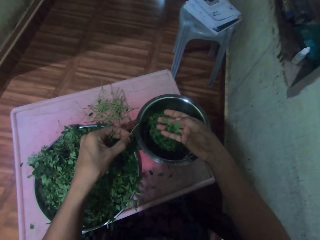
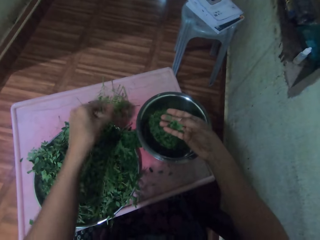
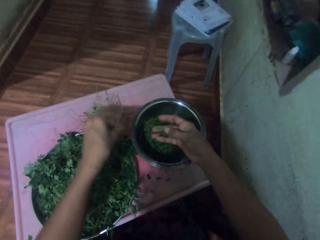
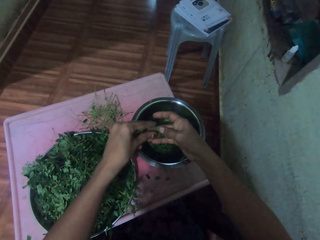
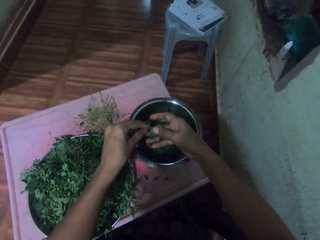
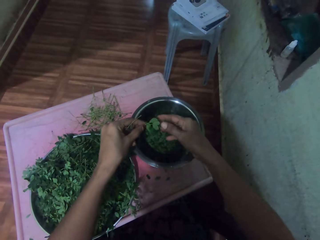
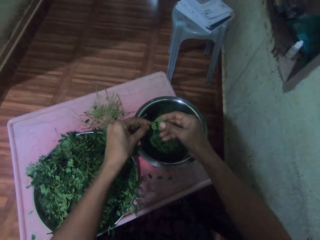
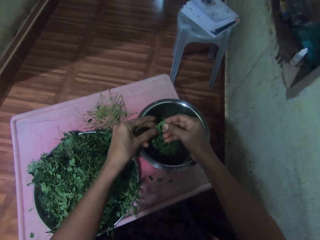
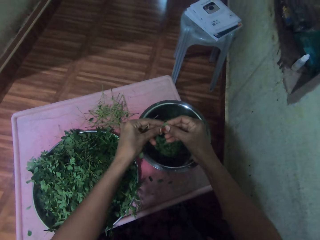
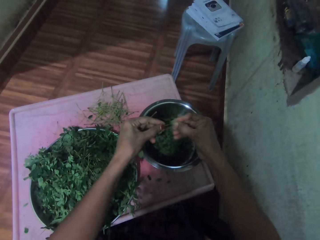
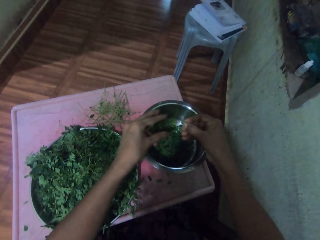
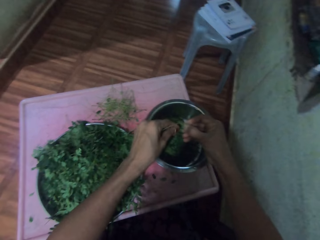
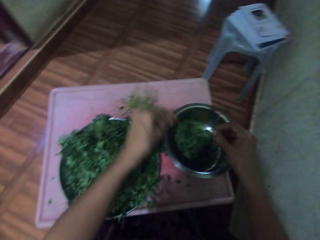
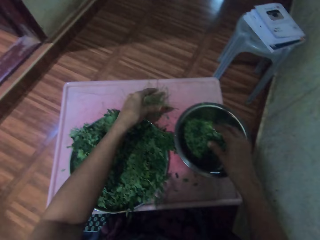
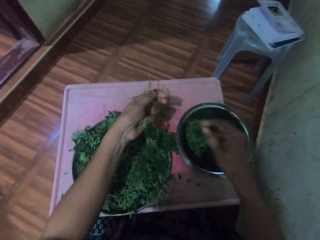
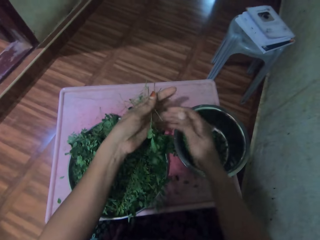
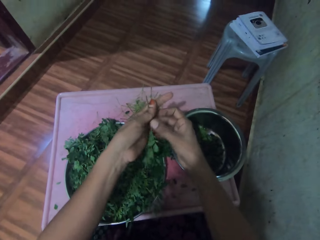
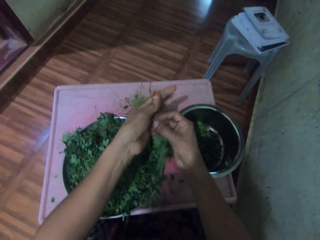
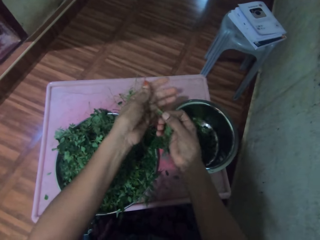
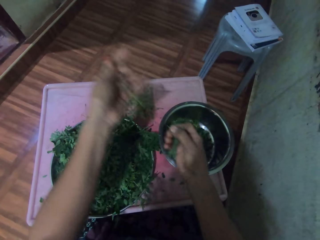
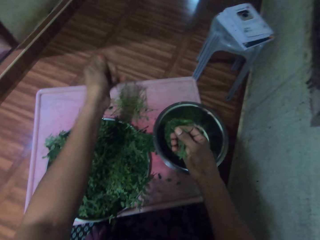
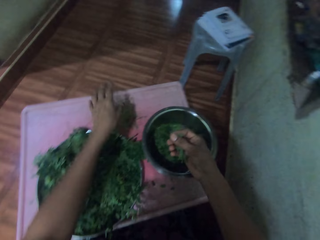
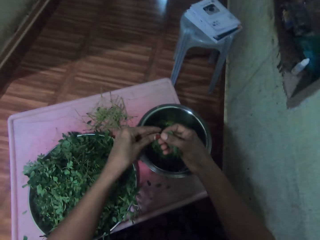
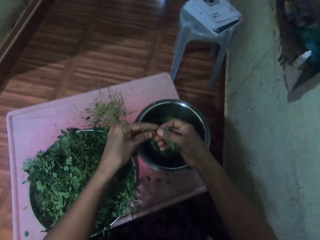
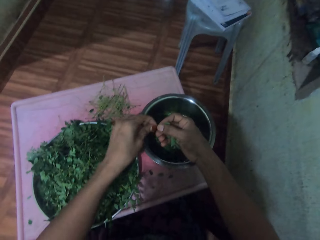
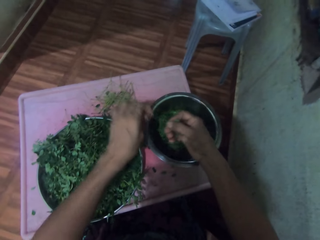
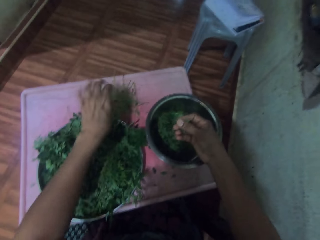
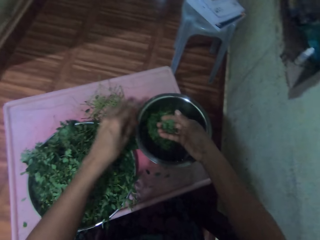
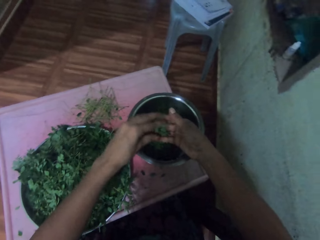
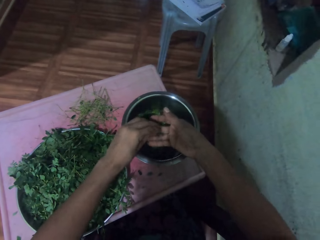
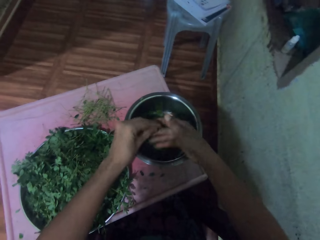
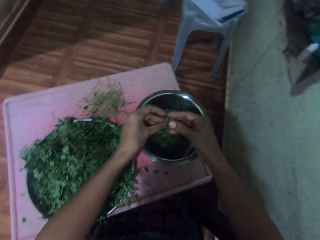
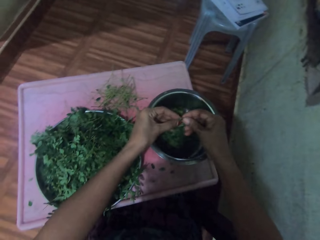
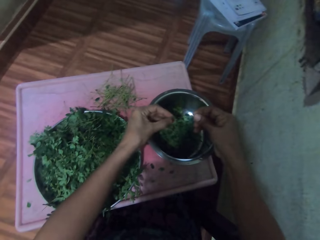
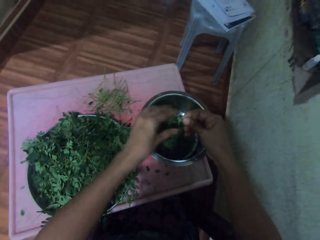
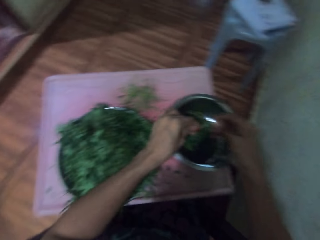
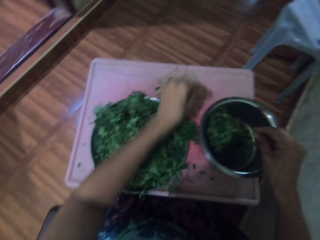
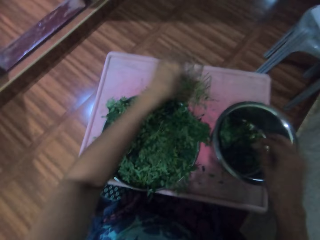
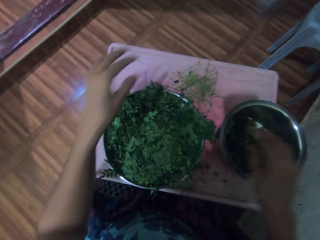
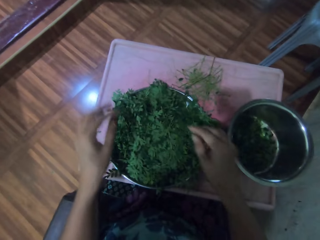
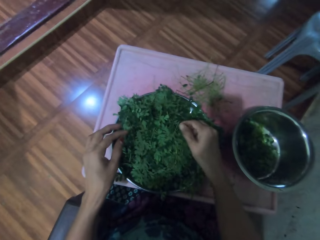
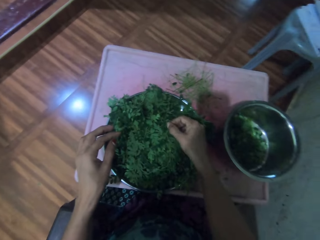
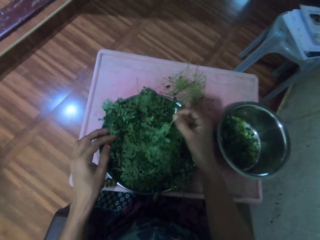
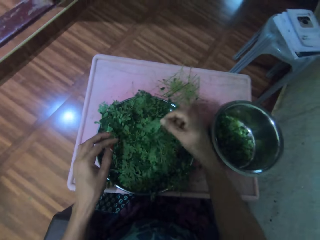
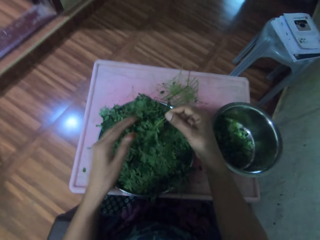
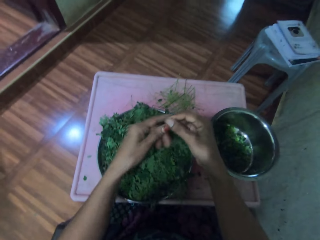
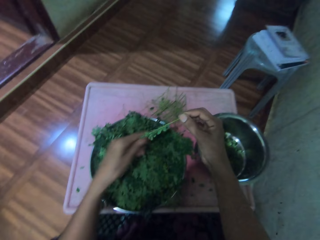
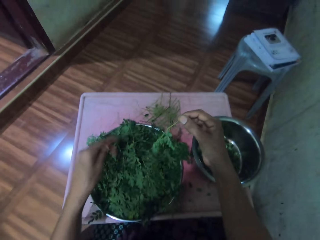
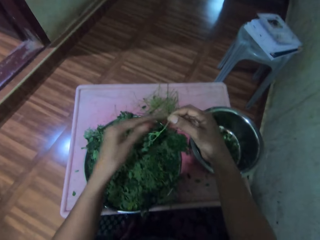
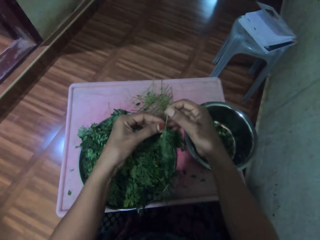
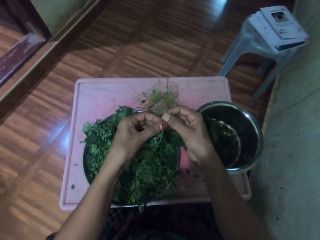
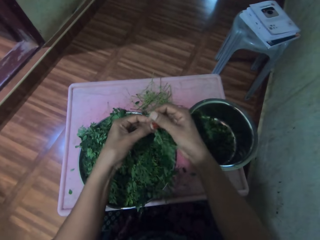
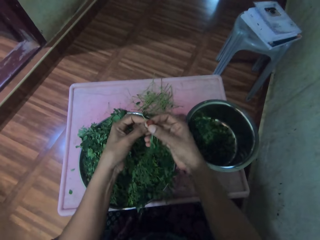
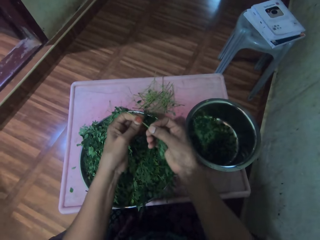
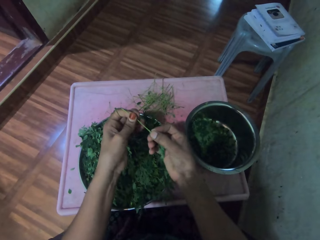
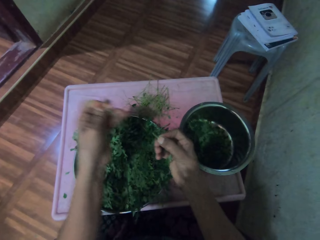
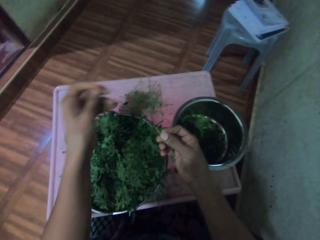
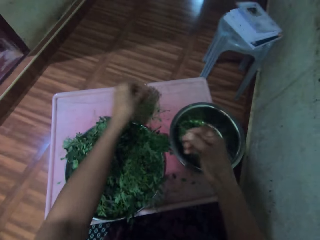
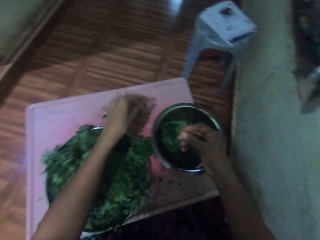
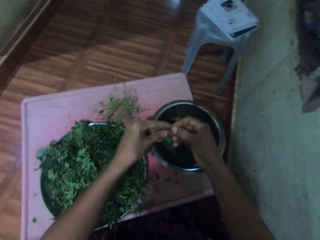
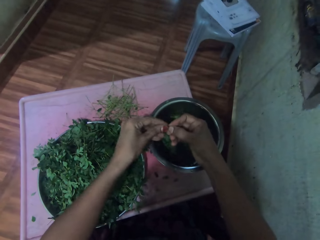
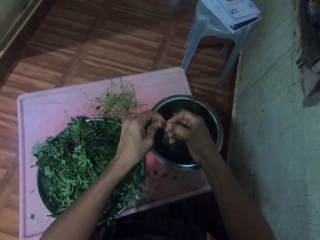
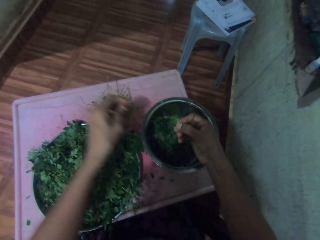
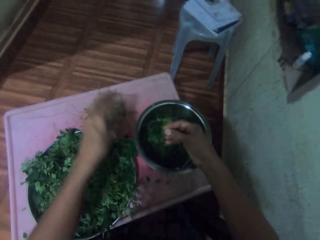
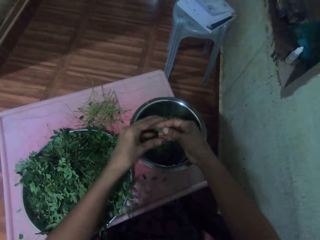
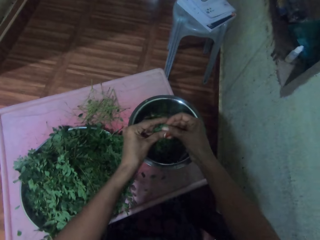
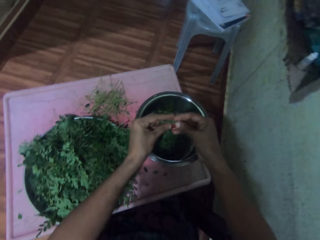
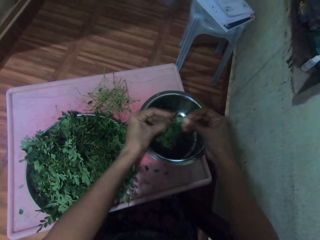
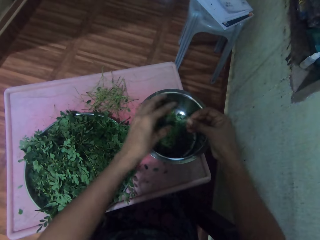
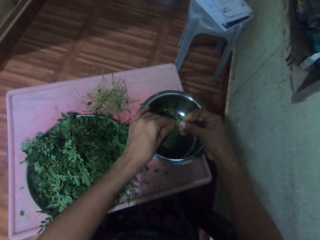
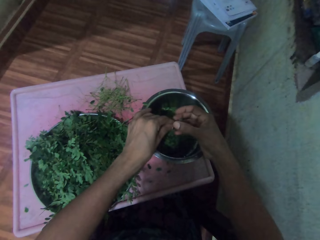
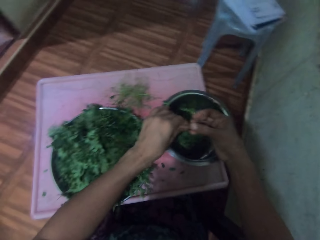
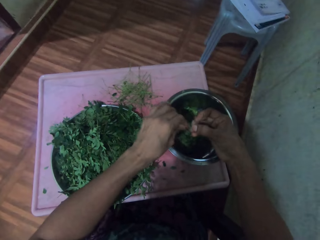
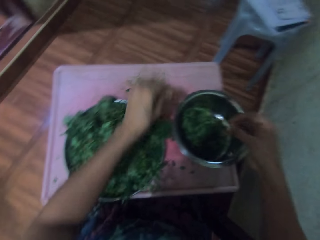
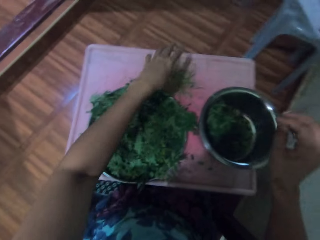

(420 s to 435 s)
The camera wearer looks at the vegetables on the right hand. They throw a twig away. They put the vegetables in the silver bowl. They pluck the vegetables from the stalk and drop the stalk on the table. They cut a vegetable. They put the vegetables in the silver bowl. They pick vegetables or a vegetable twig from the tray. They touch the vegetable twig. They pluck the vegetables from the stalk and drop the stalk on the table. They cut the vegetable.

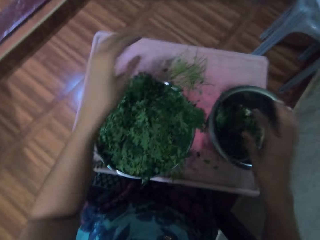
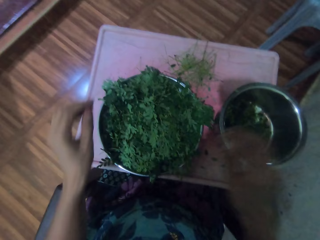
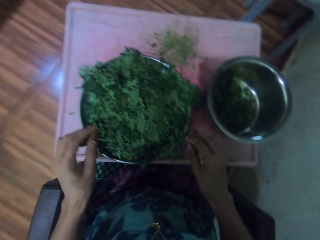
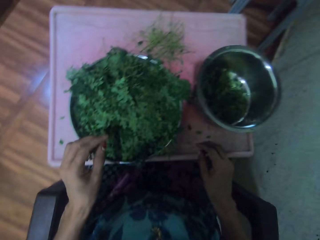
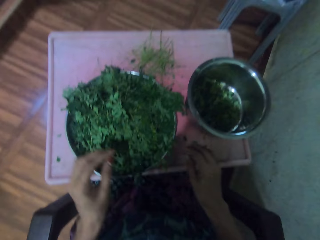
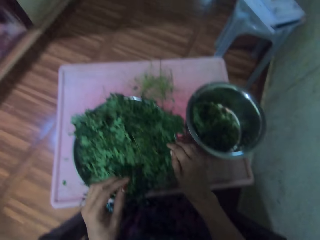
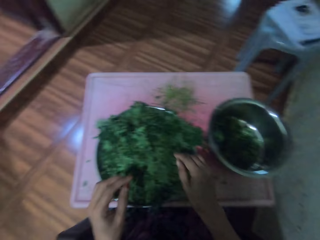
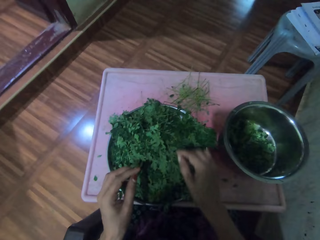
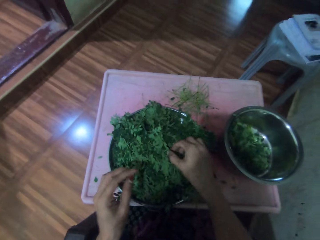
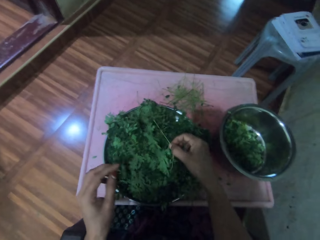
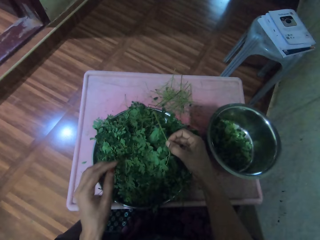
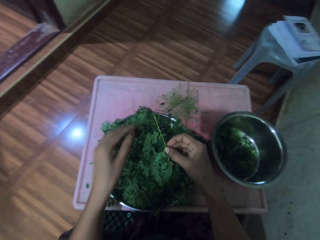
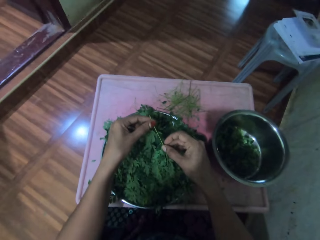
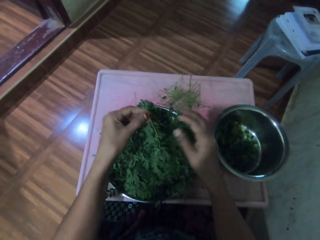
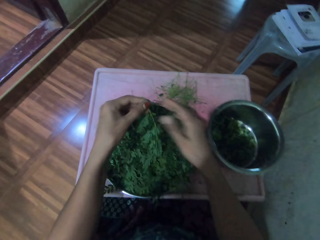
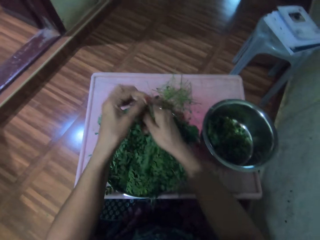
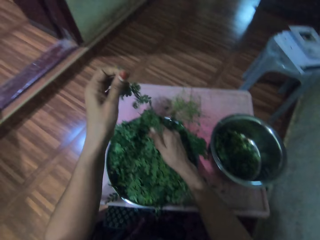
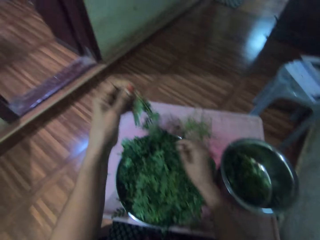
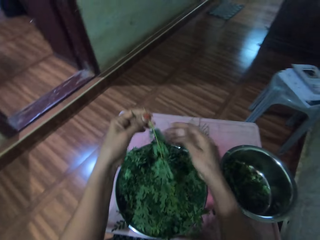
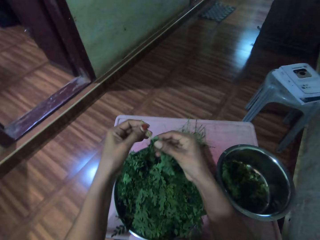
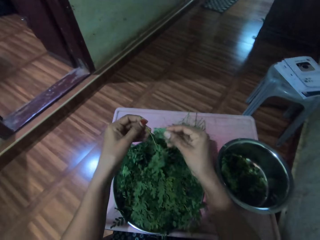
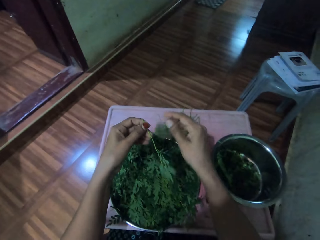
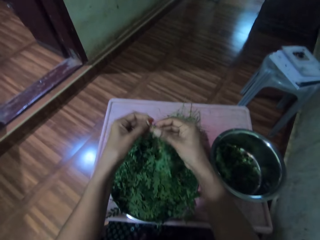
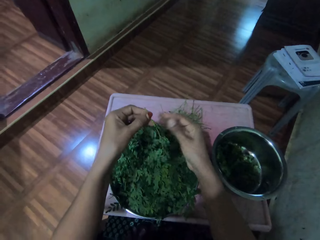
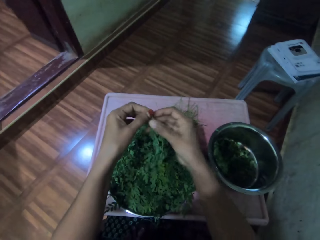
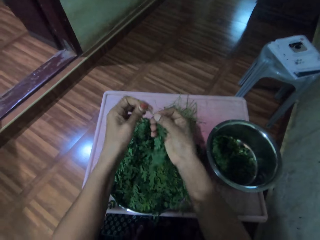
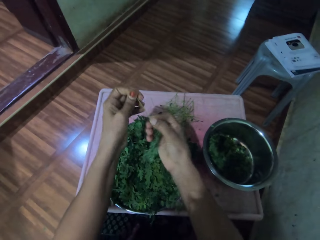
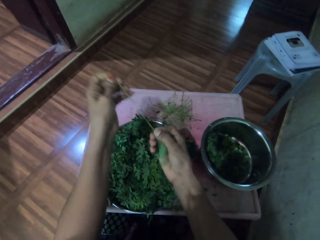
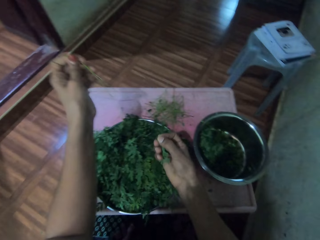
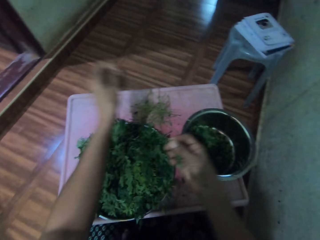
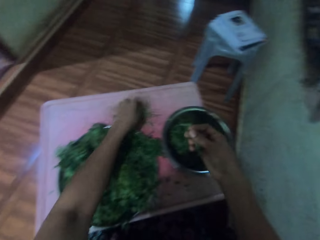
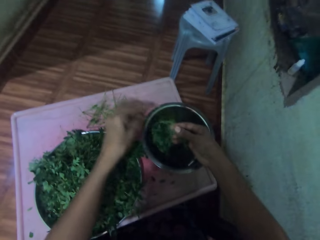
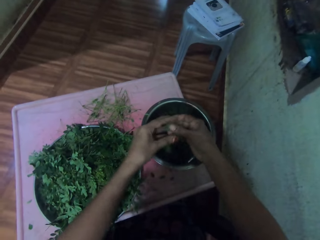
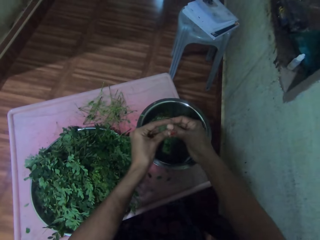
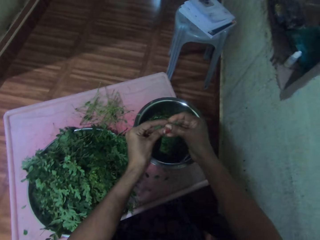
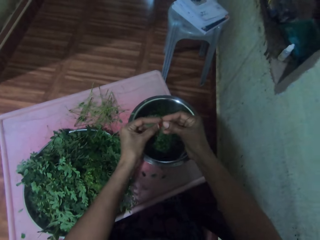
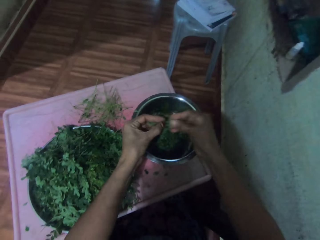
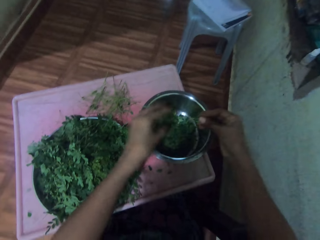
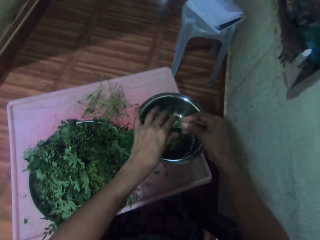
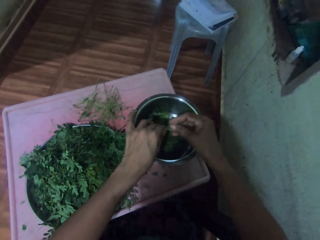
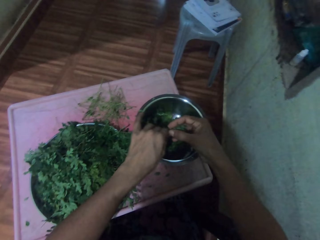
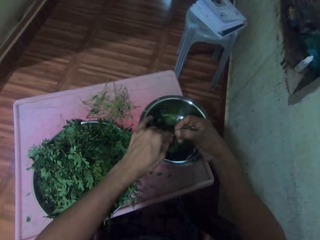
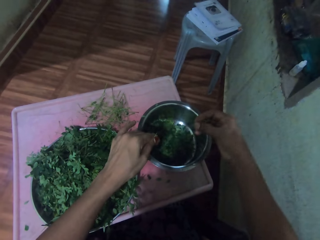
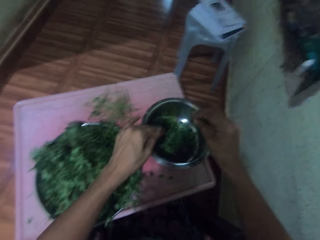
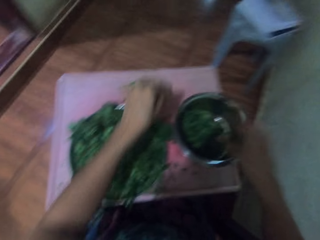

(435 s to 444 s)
The camera wearer puts the vegetables in the silver bowl. They pick vegetables or a vegetable twig from the tray. They touch the vegetable twig. They pluck the vegetables from the stalk and drop the stalk on the table. They cut a vegetable. They put the vegetables in the silver bowl.
